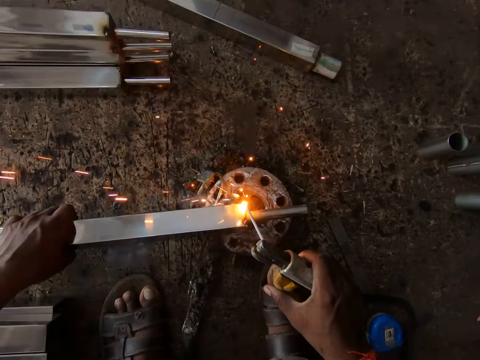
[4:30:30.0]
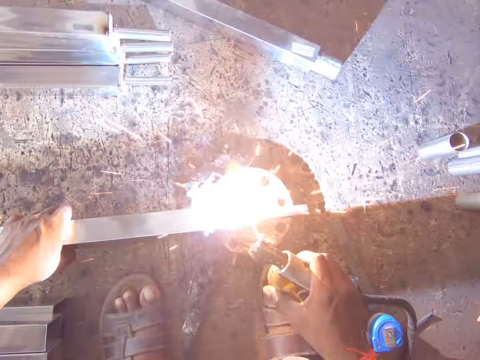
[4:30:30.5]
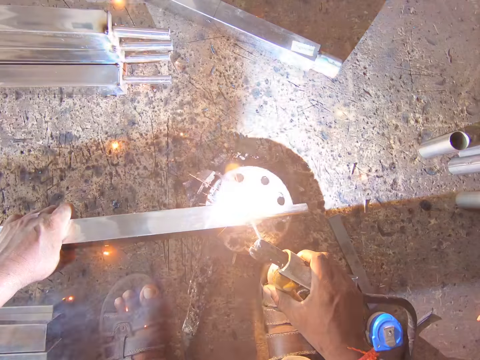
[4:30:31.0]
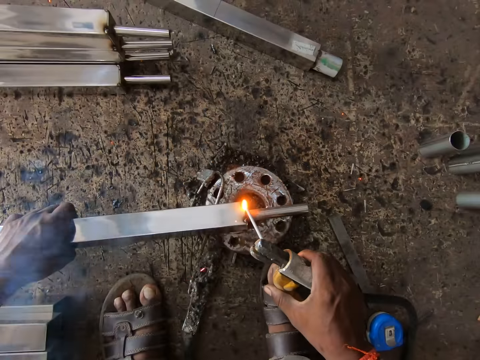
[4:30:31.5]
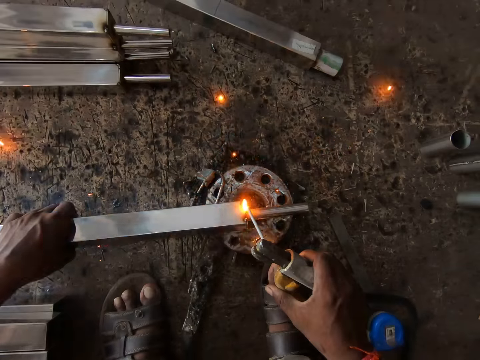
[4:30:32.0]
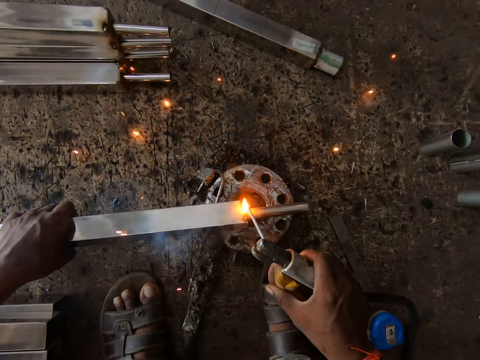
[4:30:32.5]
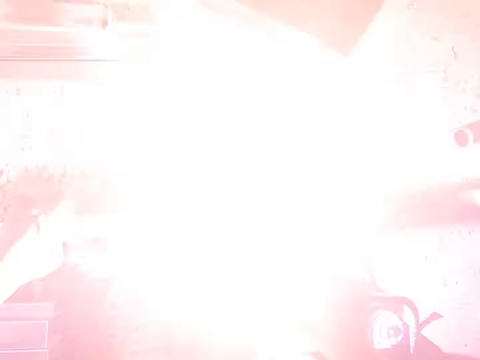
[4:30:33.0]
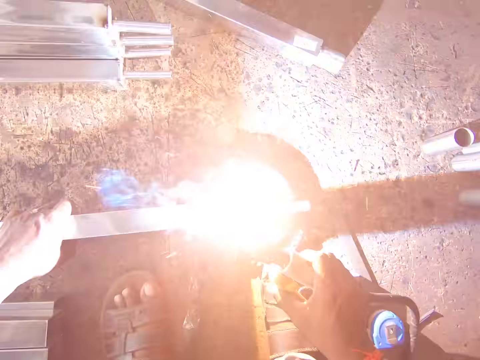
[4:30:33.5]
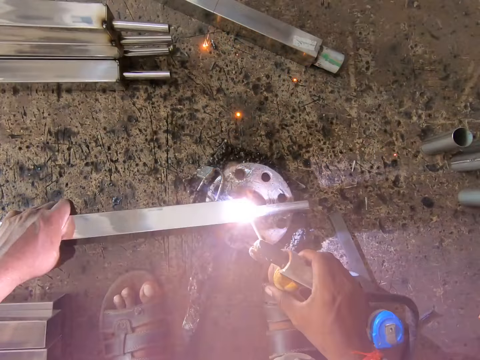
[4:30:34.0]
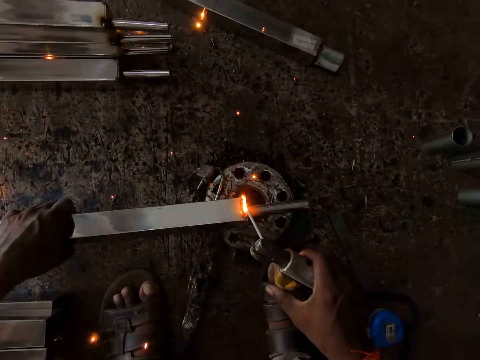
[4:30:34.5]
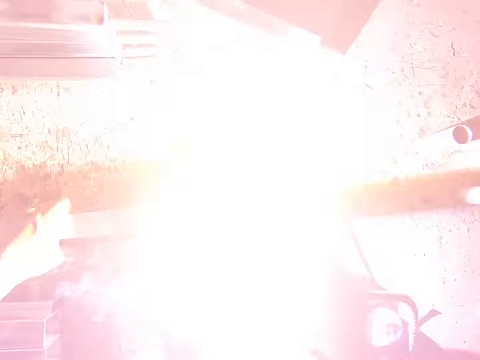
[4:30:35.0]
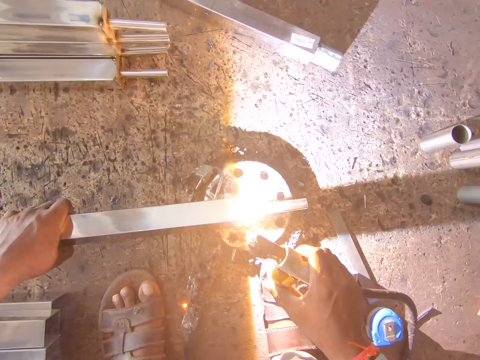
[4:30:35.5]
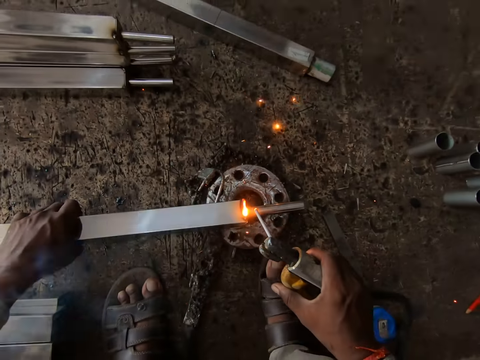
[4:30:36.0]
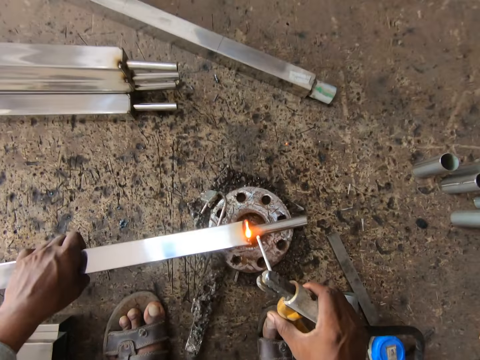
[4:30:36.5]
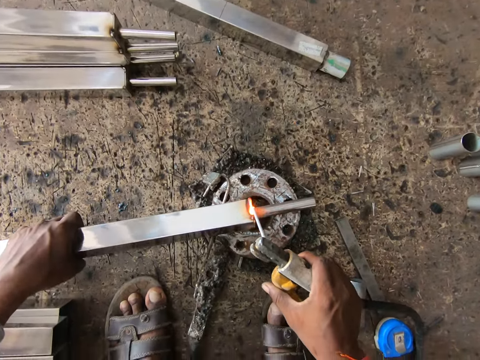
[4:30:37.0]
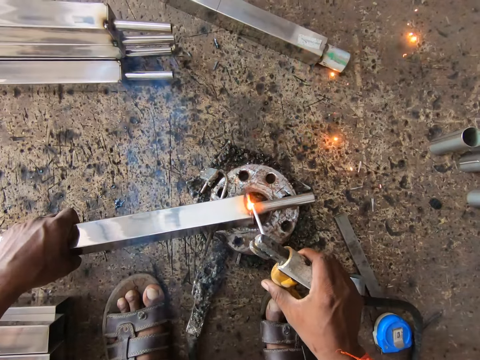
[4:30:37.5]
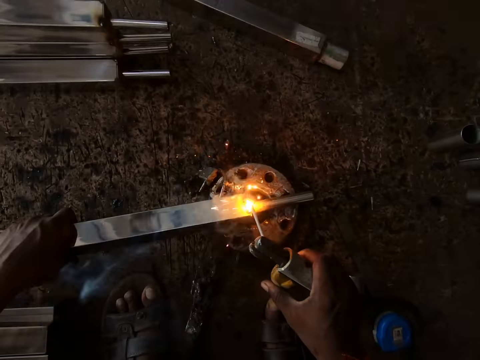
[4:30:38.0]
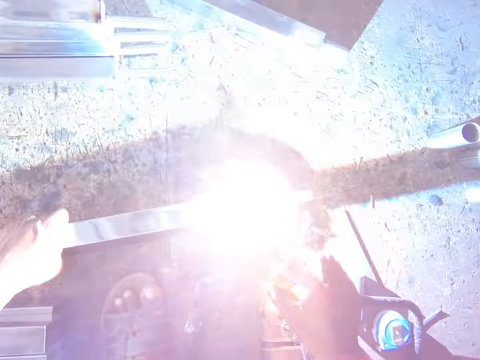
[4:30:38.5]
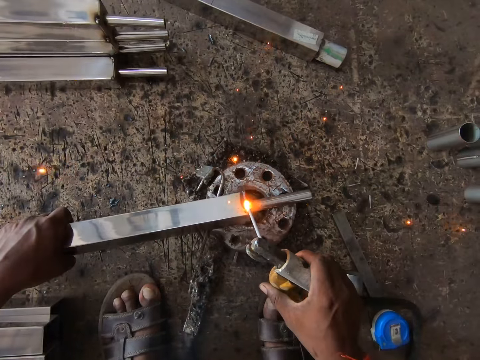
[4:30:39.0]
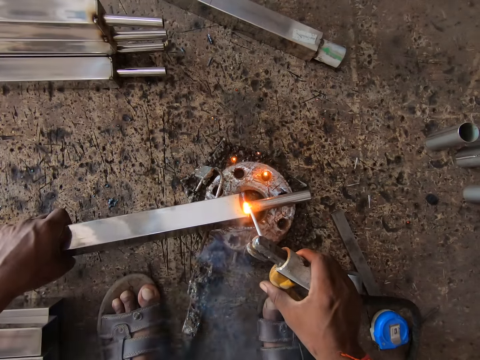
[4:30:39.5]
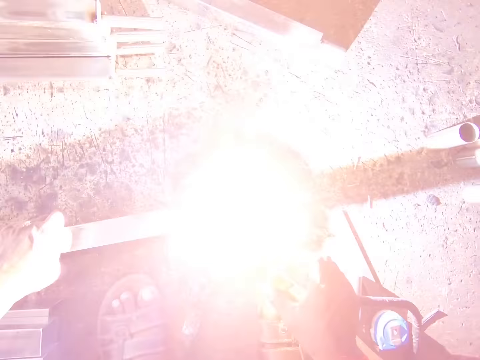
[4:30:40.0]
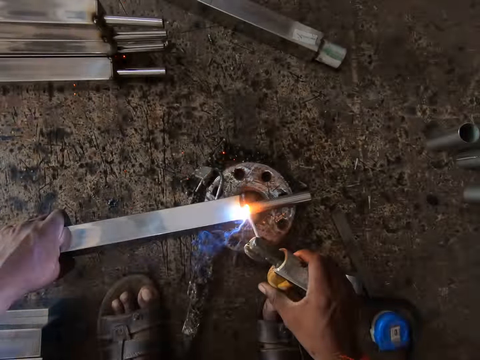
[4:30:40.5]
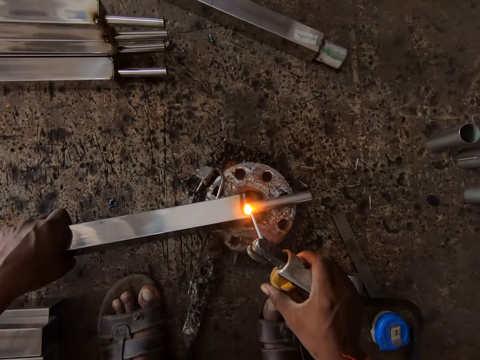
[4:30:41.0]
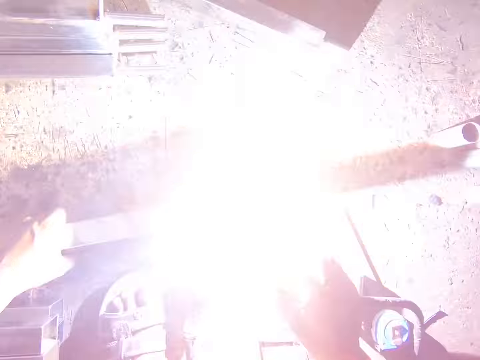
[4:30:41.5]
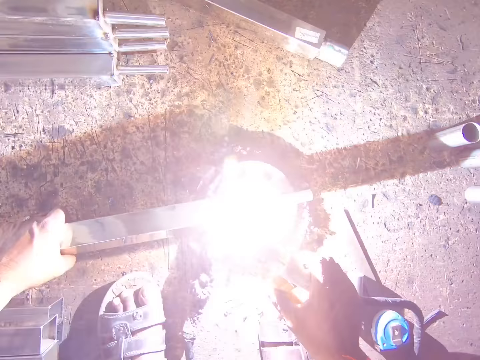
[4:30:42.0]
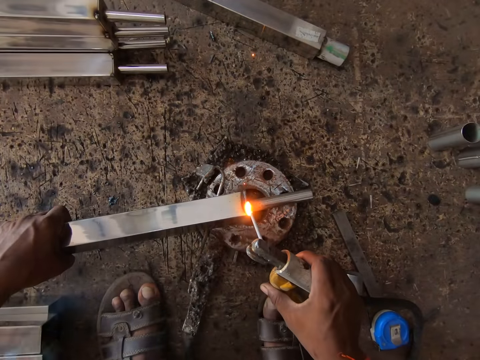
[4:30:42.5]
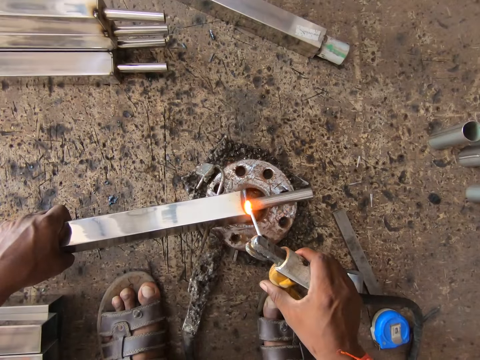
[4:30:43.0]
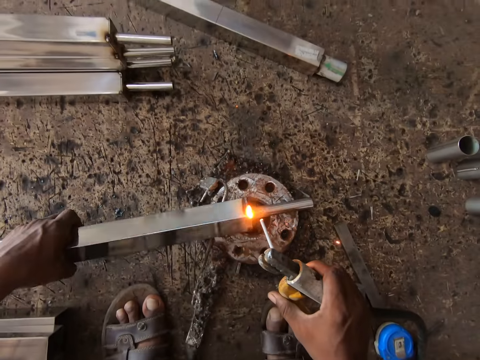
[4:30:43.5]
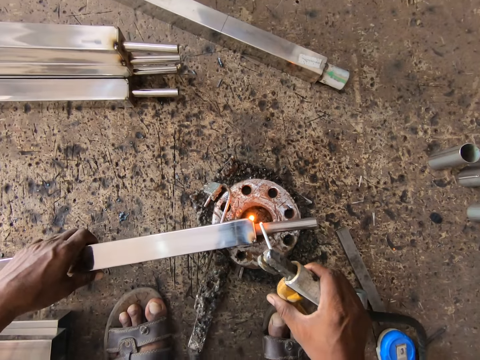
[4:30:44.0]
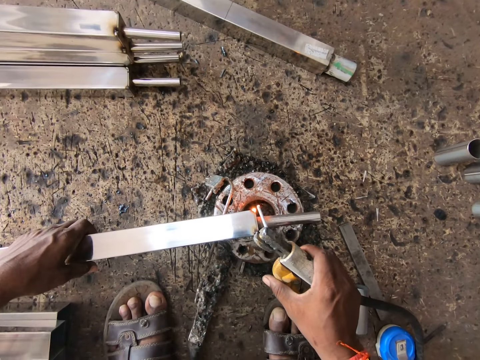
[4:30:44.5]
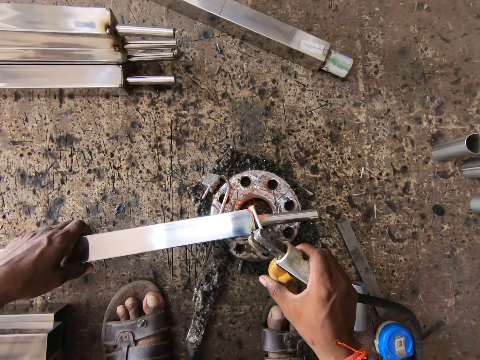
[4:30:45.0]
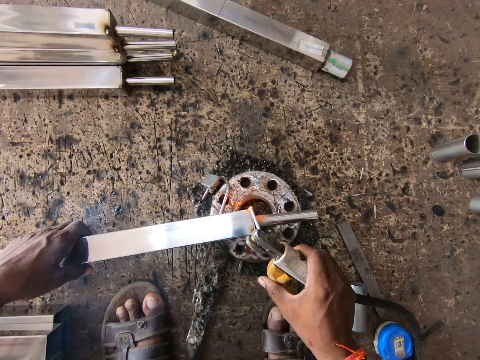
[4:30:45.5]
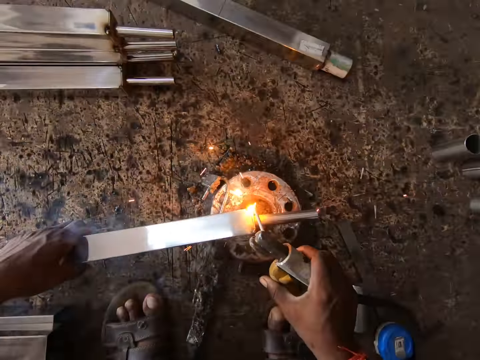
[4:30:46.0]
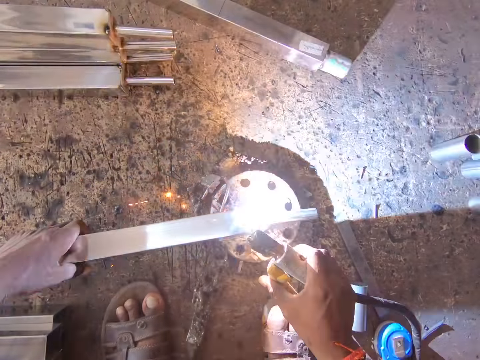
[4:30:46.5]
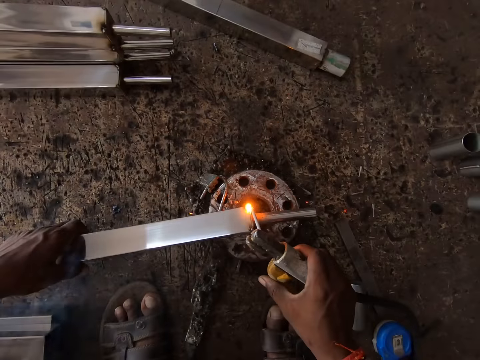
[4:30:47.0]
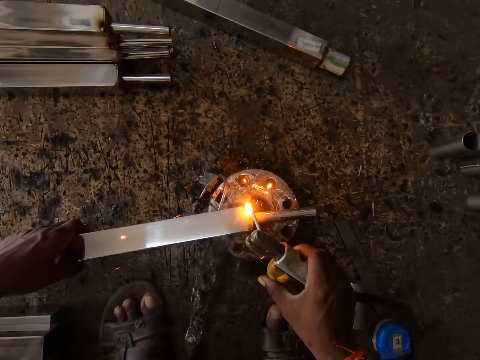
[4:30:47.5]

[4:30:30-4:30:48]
The camera wearer turns the iron bar with his left hand. He welds the iron bar in his left hand with the welding gun in his right hand.

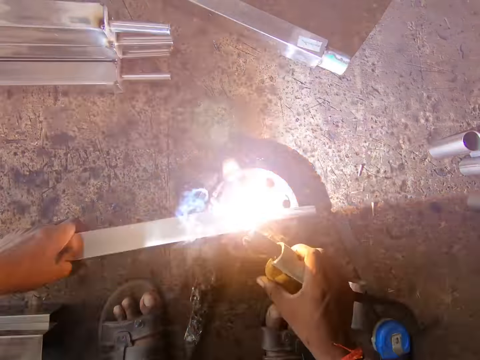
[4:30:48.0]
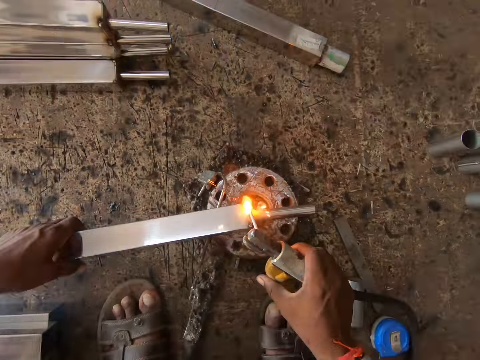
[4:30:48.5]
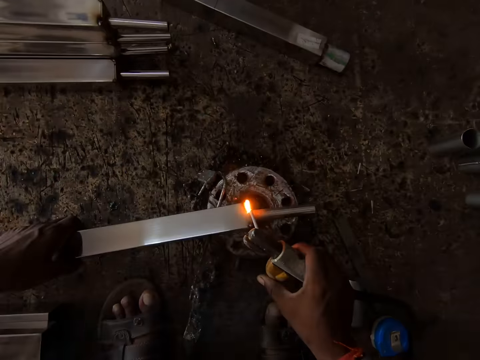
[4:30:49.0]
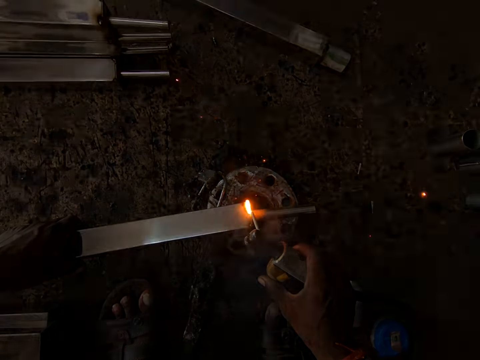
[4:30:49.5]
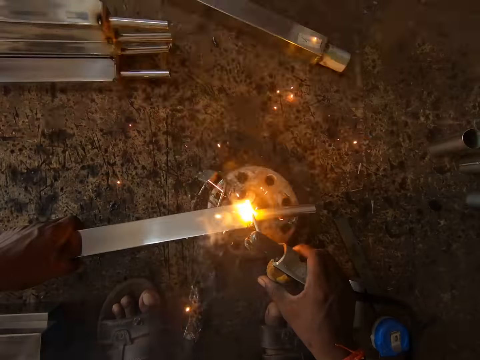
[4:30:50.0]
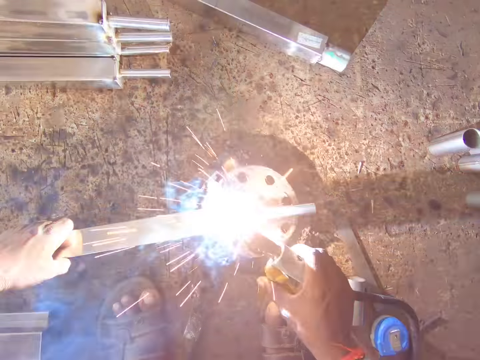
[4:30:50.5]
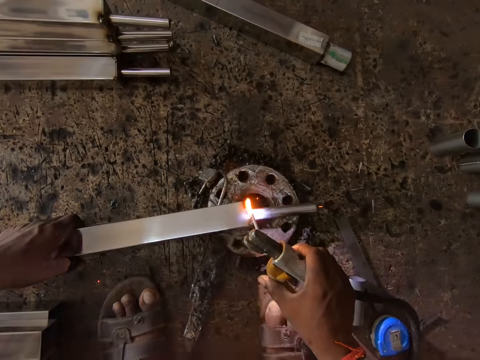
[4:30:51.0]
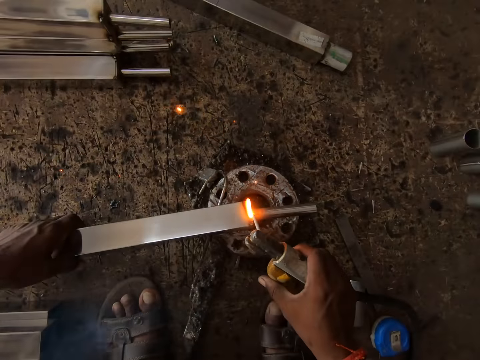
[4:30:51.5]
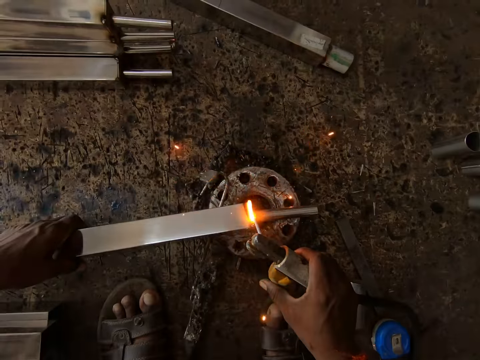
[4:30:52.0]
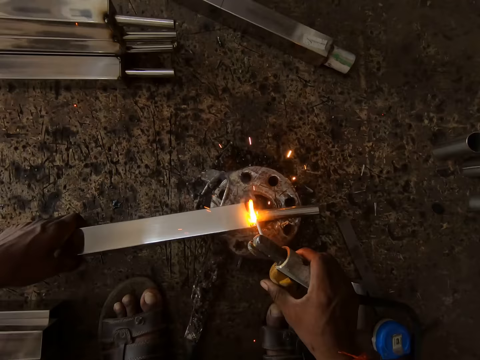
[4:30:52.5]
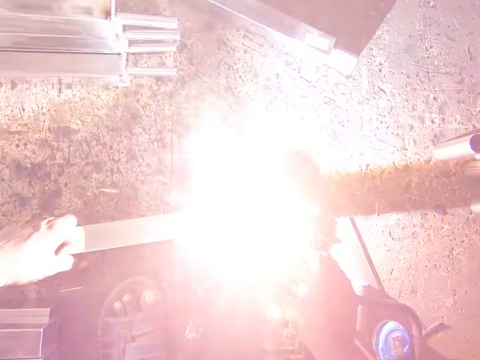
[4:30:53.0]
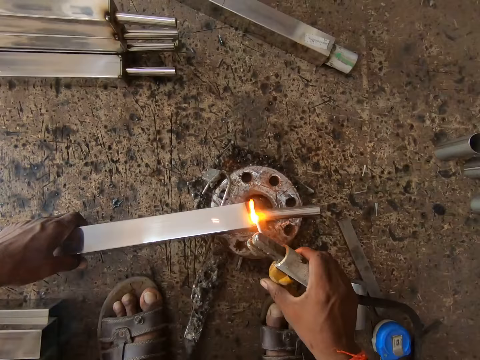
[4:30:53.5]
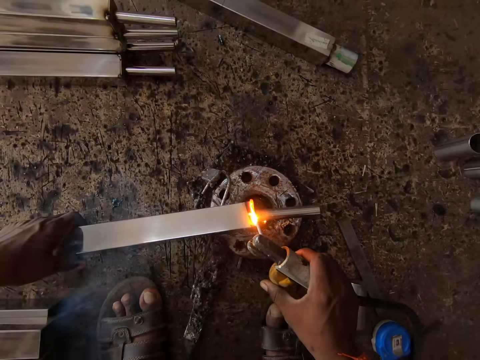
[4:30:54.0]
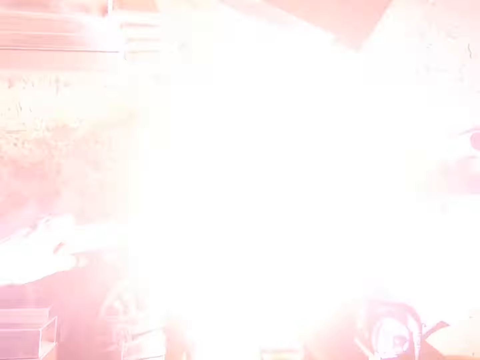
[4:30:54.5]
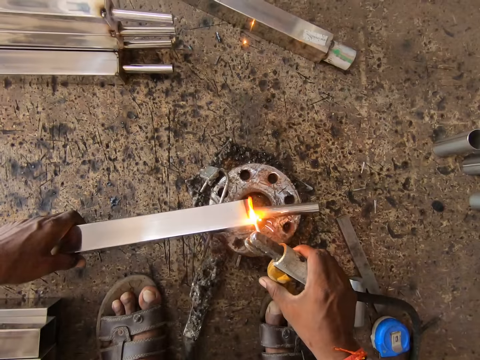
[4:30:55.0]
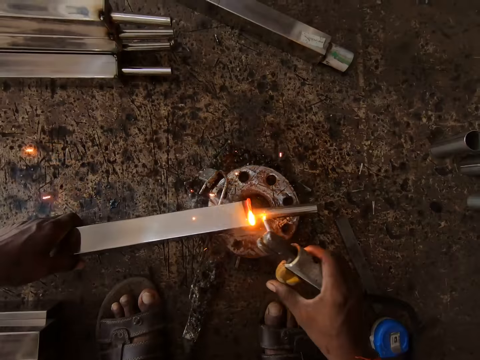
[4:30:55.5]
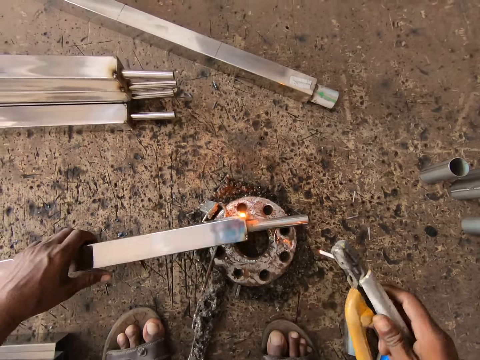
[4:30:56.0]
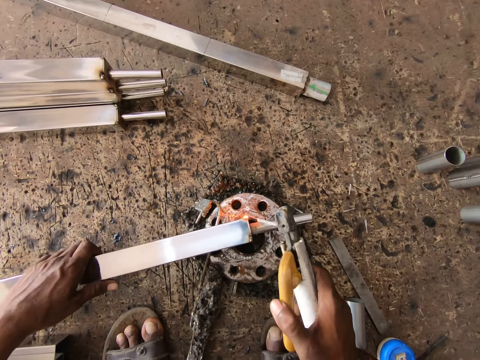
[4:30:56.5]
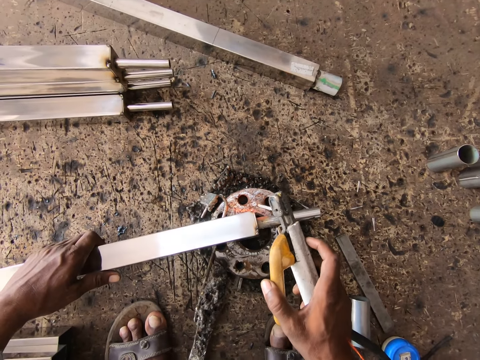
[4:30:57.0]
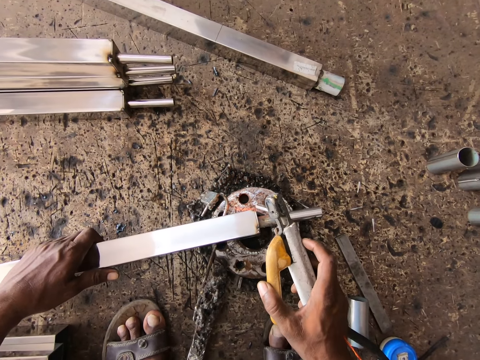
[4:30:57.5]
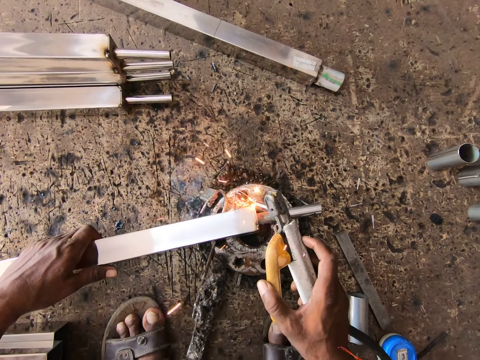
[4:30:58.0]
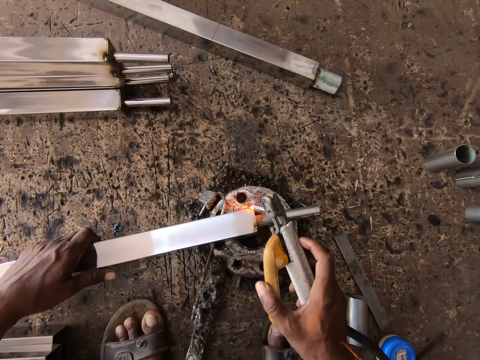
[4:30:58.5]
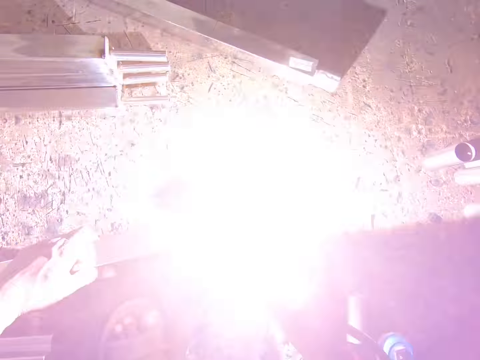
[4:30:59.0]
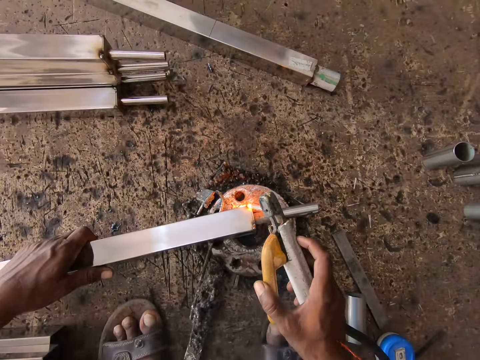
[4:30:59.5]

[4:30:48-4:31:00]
The camera wearer turns the iron bar with his left hand. He welds the iron bar in his left hand with the welding gun in his right hand.
